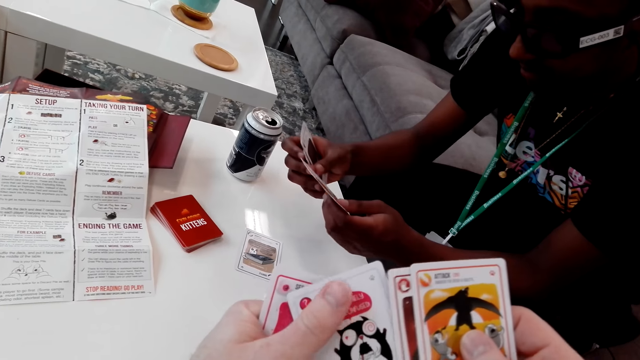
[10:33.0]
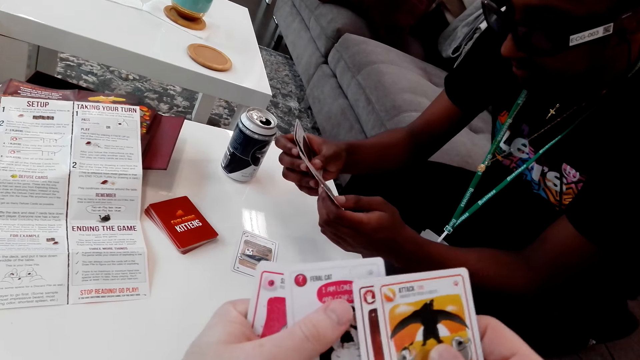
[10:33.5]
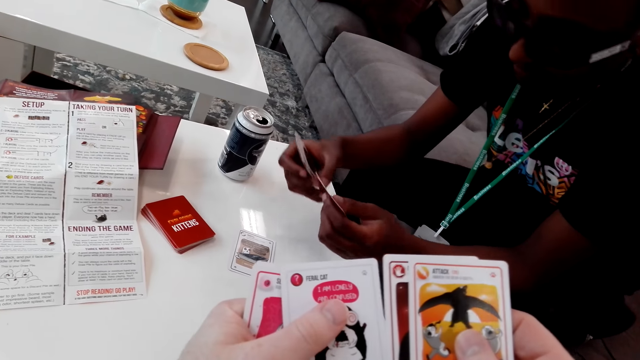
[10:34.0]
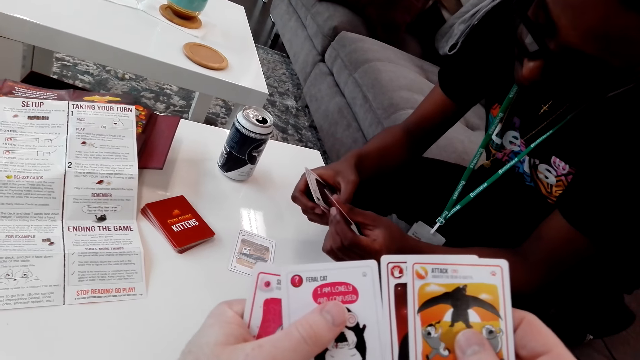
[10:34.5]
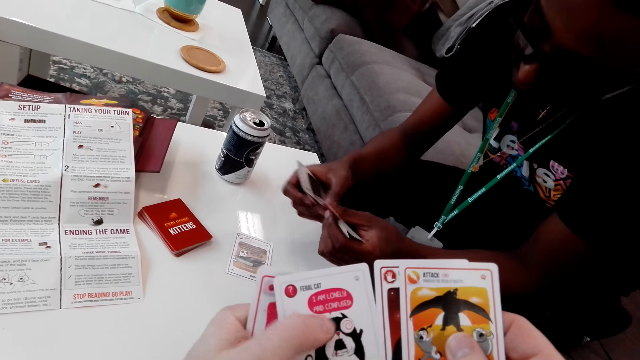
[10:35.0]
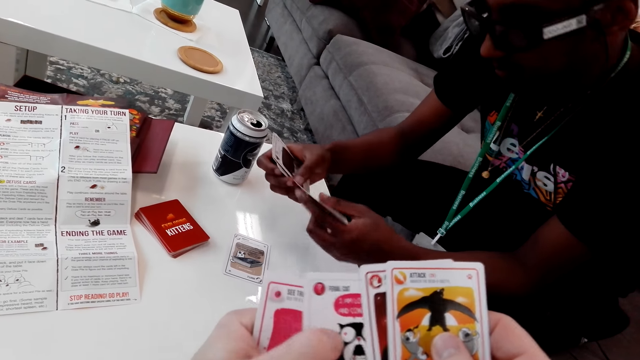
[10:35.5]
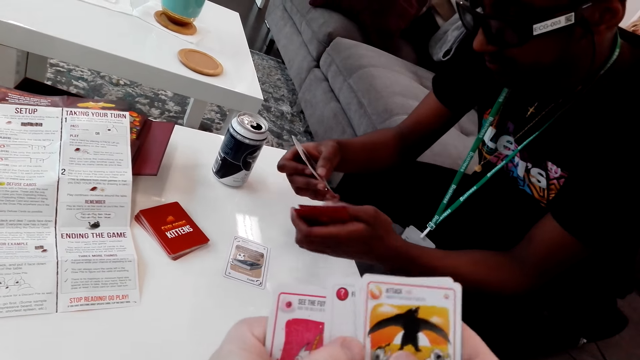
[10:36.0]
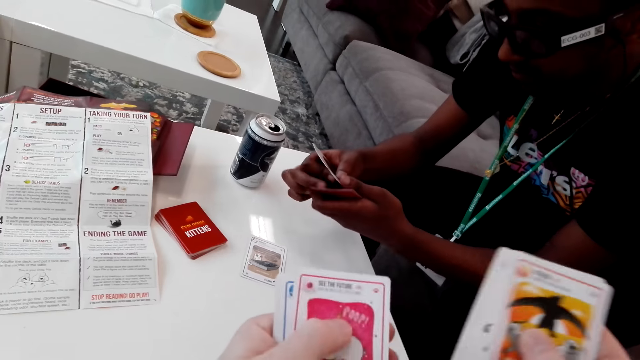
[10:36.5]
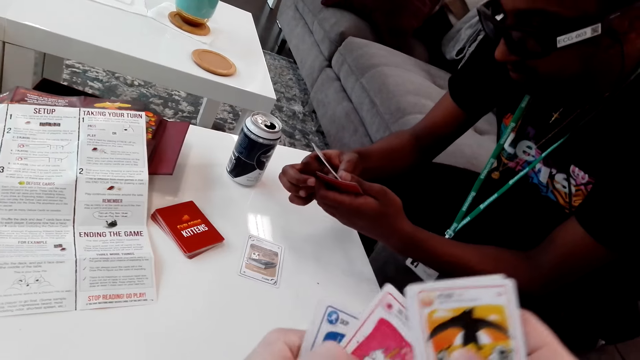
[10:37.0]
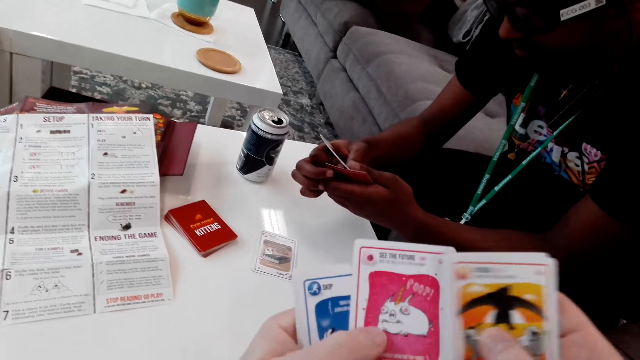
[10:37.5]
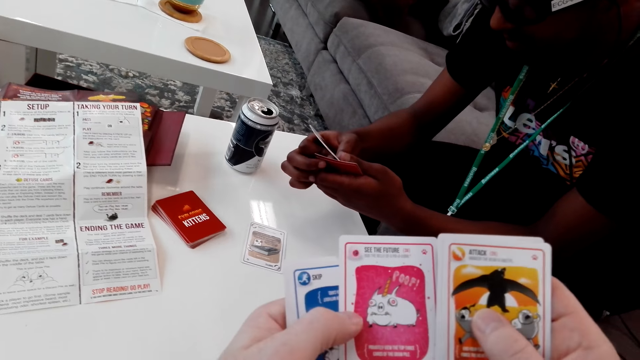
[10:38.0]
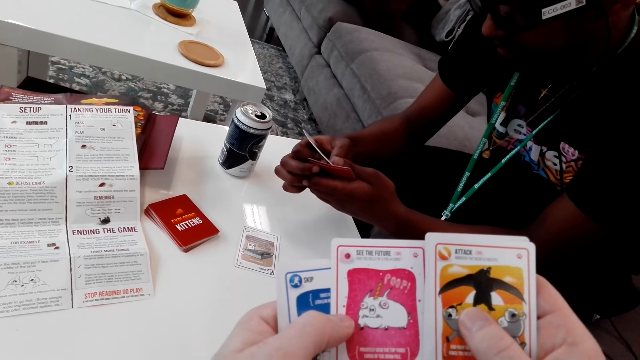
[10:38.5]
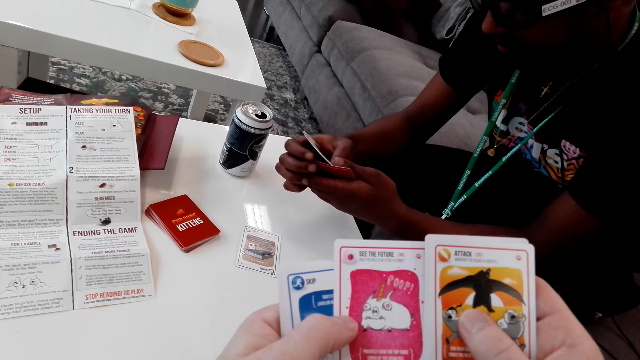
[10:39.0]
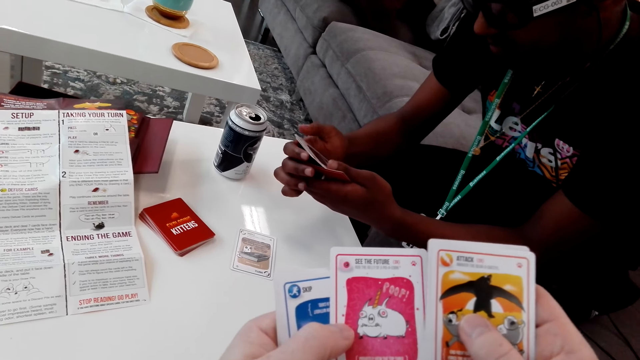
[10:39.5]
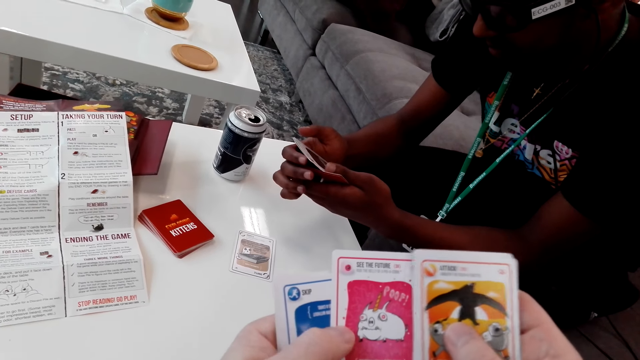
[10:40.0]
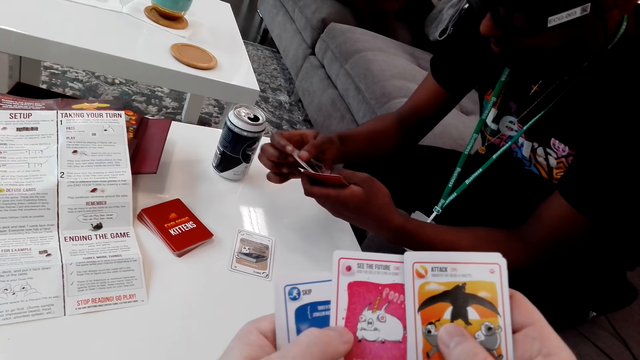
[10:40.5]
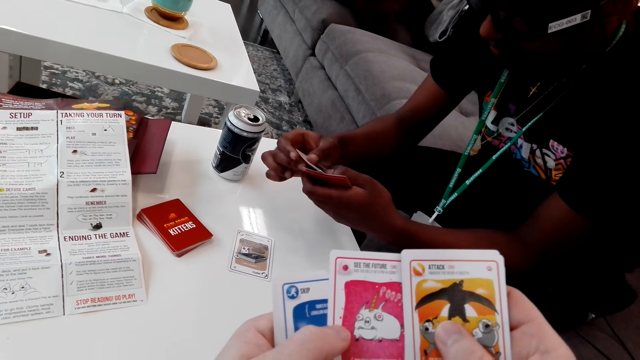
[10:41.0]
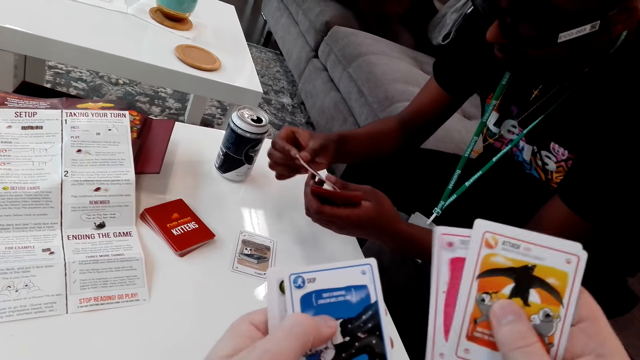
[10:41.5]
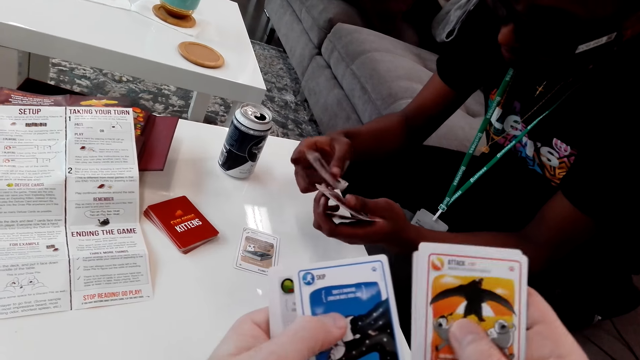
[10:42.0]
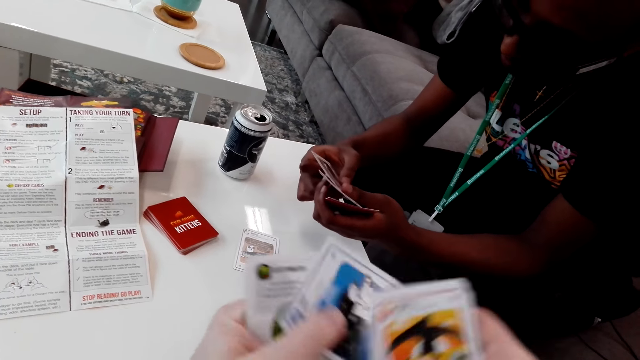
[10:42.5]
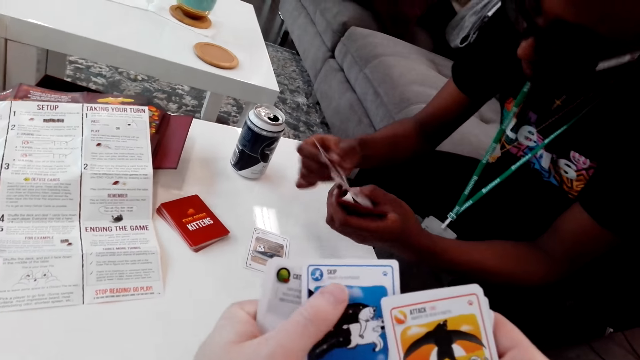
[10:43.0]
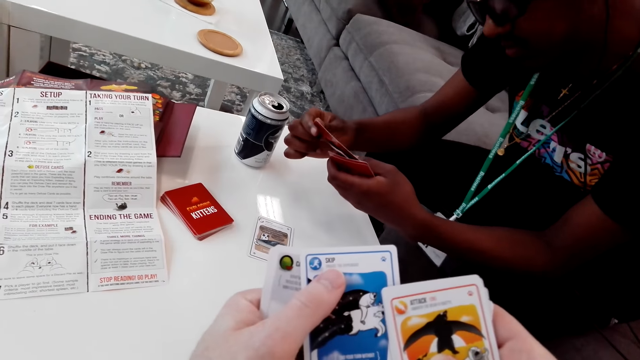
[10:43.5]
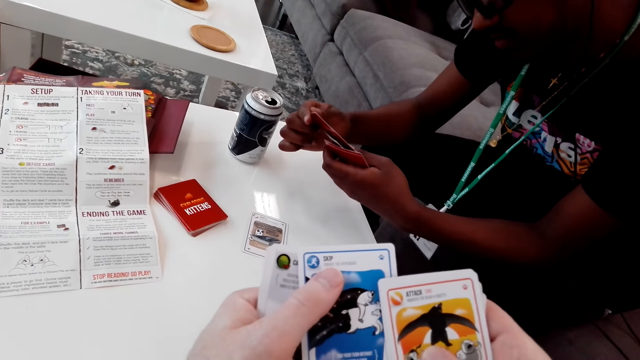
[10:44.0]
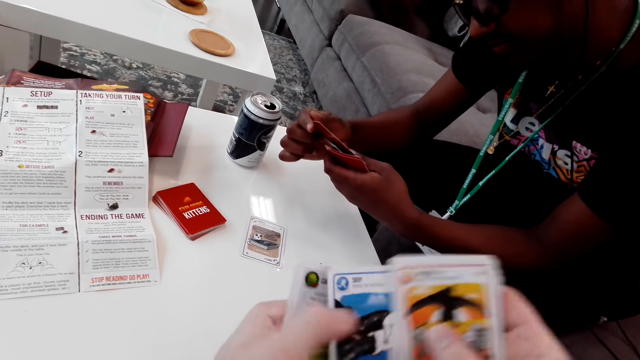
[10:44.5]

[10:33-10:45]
The camera wearer looks at the cards. A man shuffles the cards.

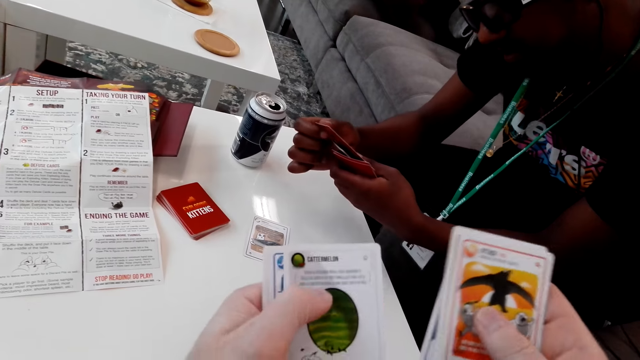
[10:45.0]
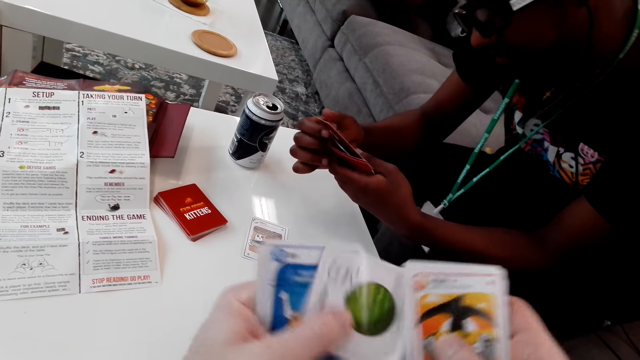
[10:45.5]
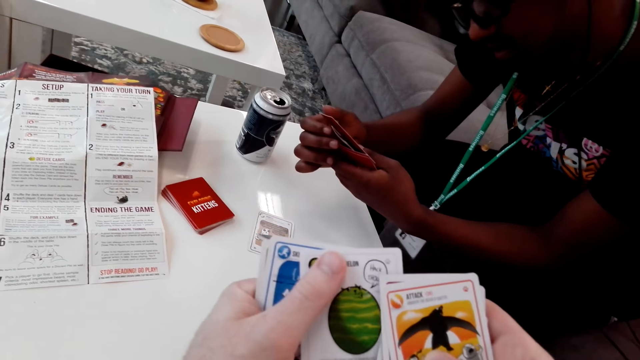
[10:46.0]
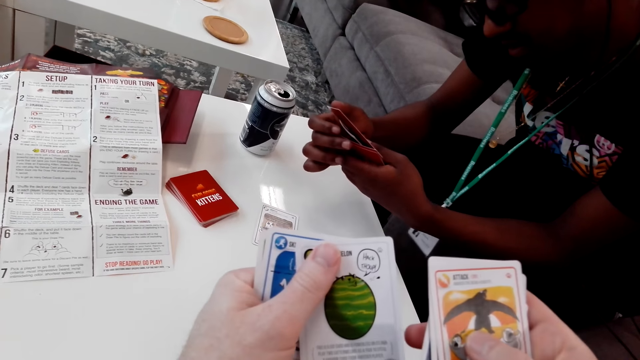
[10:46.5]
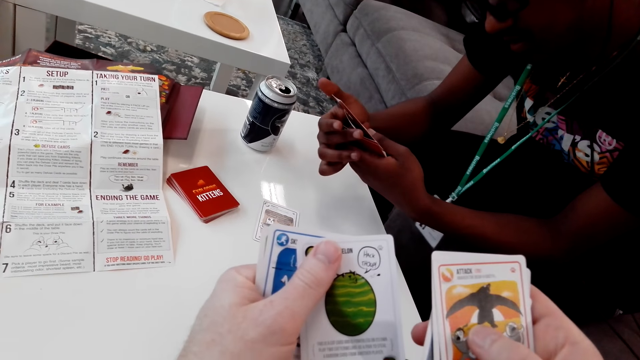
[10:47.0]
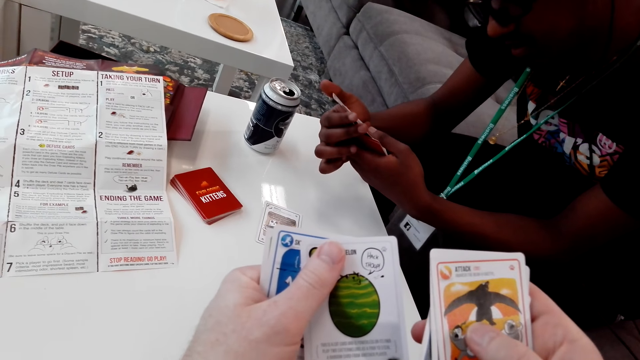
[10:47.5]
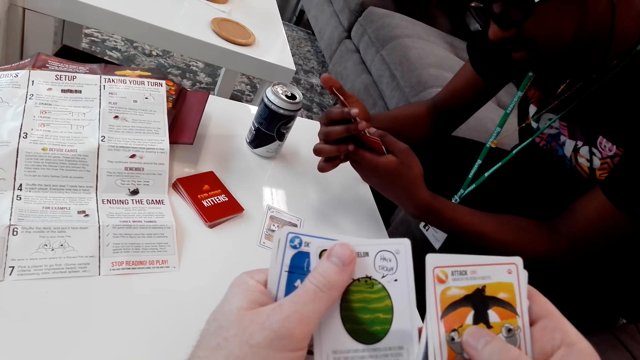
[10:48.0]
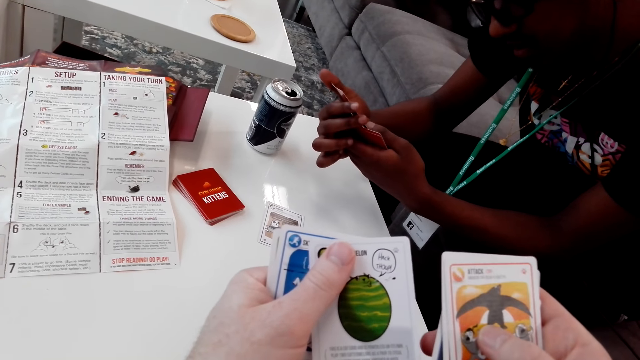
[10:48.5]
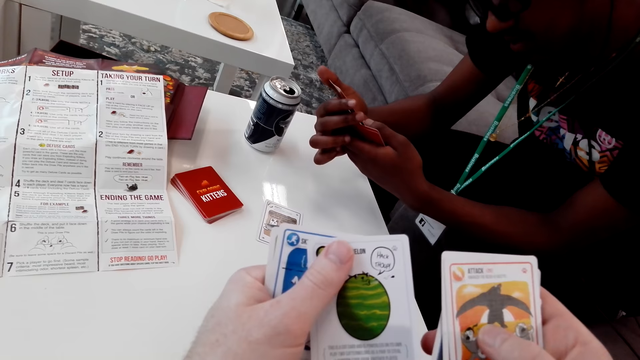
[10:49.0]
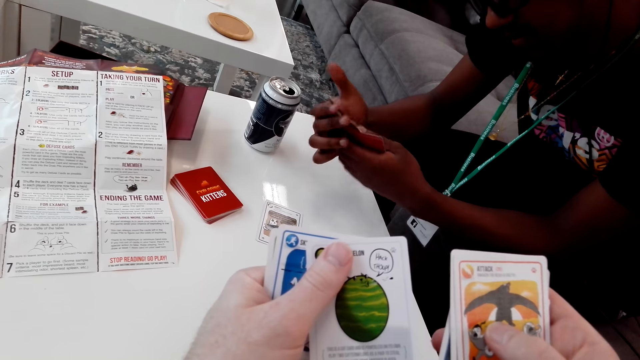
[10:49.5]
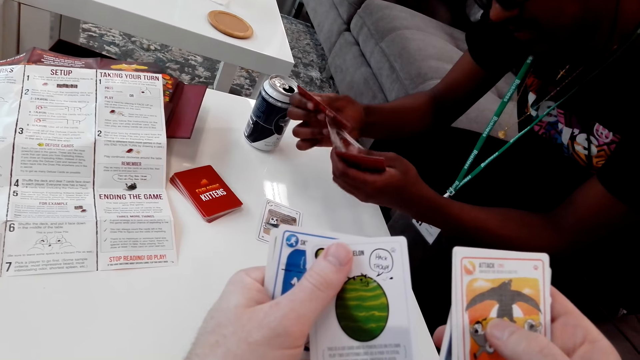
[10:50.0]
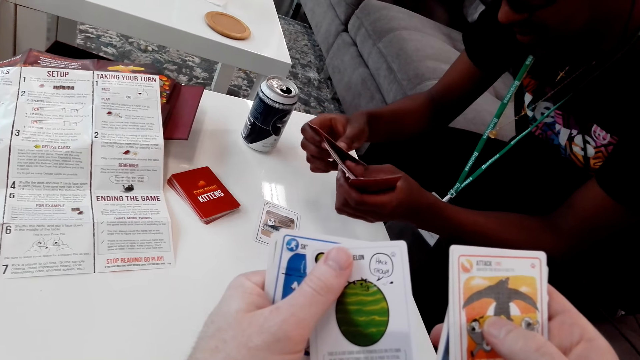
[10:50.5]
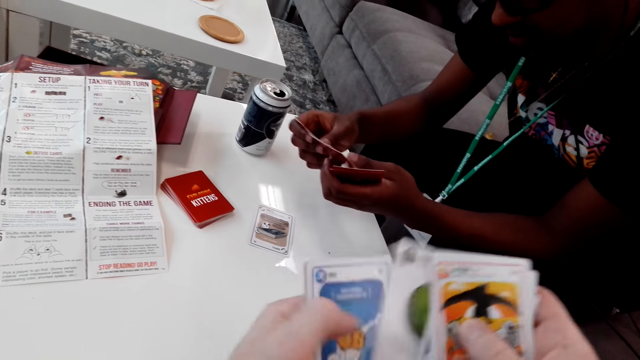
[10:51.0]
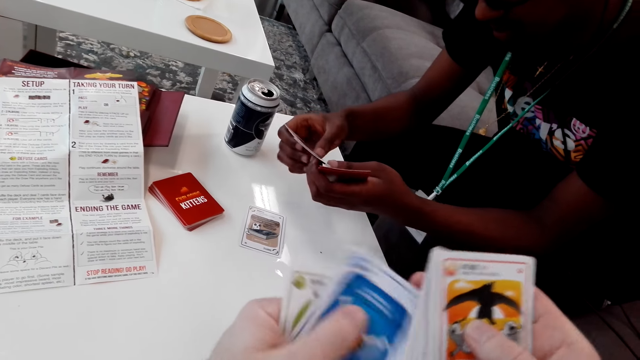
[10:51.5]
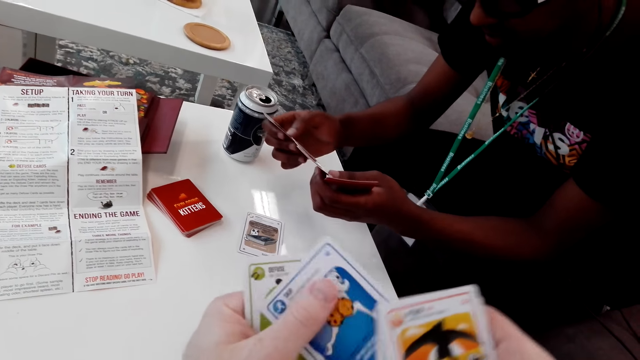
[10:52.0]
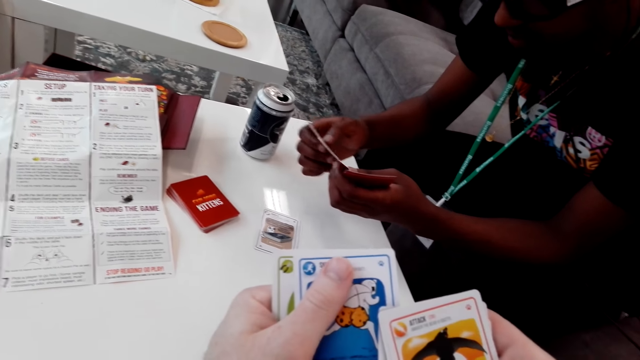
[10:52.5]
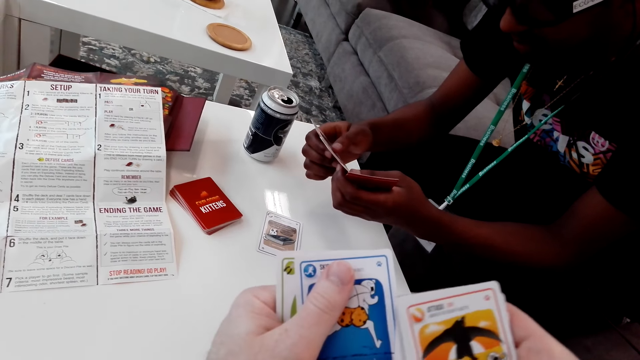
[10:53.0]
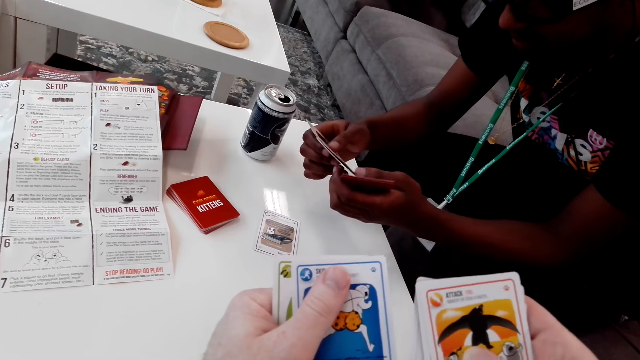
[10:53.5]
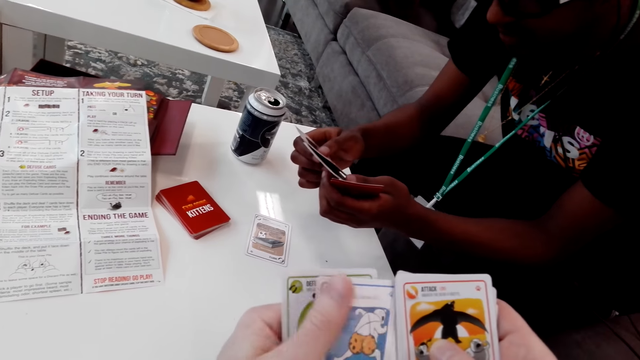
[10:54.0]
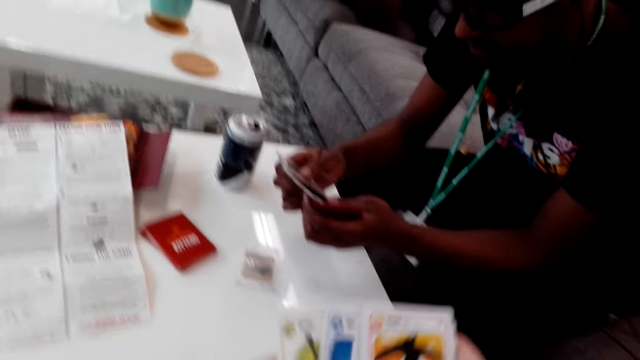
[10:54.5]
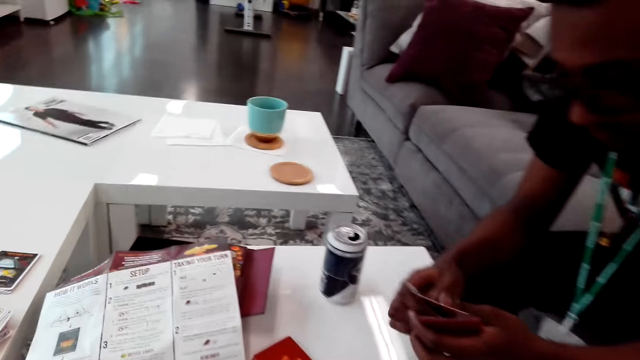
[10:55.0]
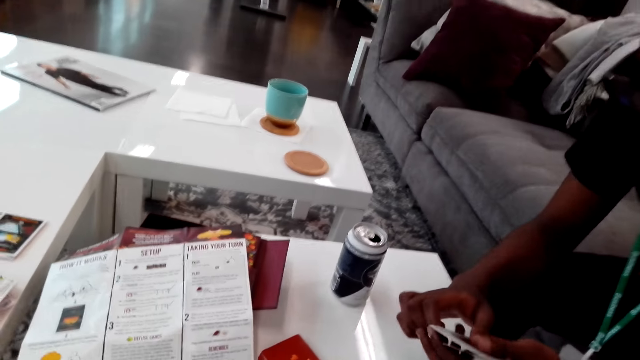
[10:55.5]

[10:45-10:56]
A man looks at the cards. The camera wearer shuffles the cards.
